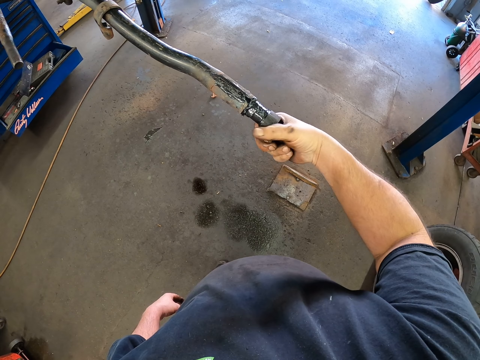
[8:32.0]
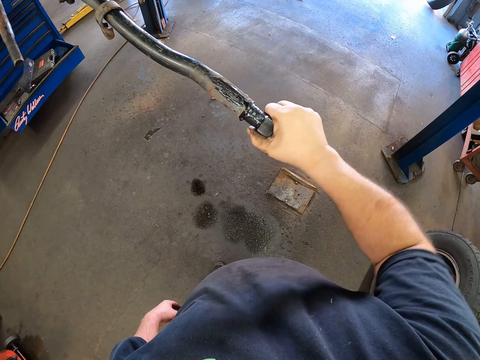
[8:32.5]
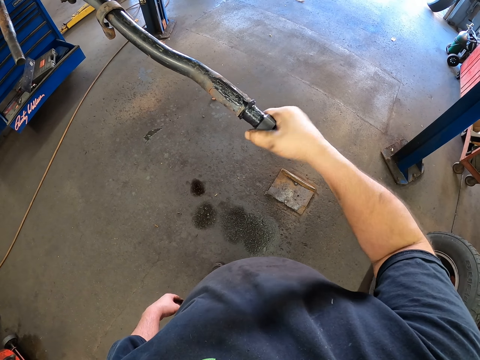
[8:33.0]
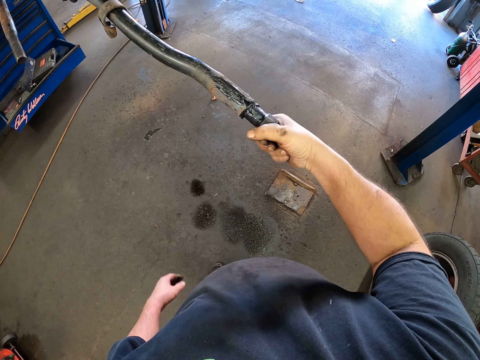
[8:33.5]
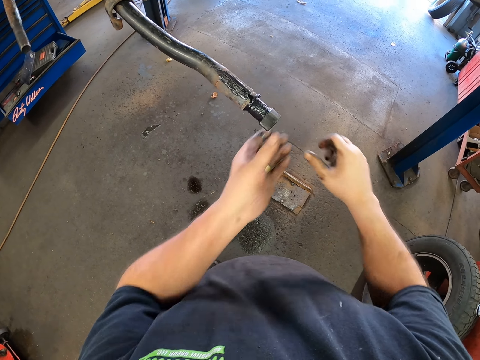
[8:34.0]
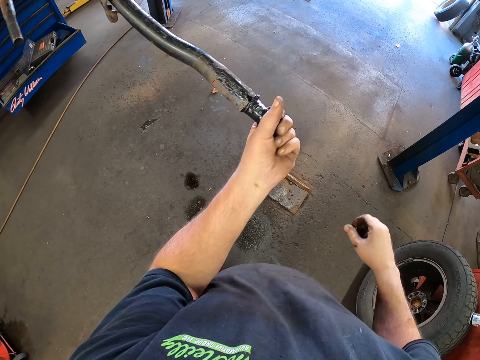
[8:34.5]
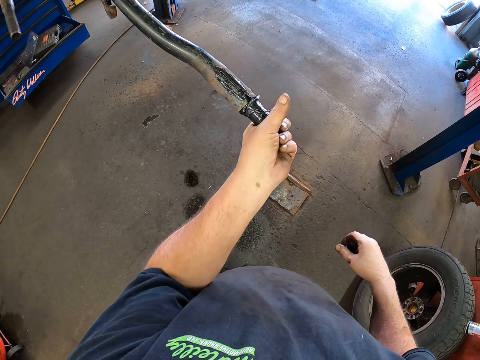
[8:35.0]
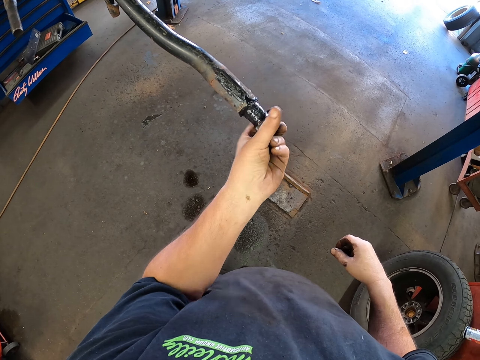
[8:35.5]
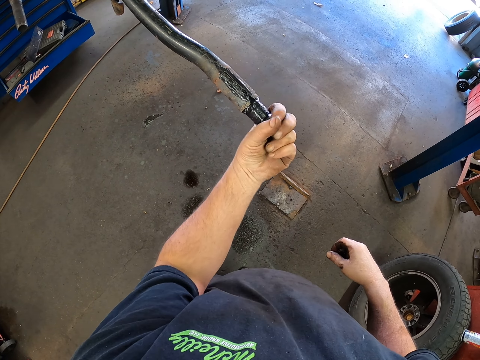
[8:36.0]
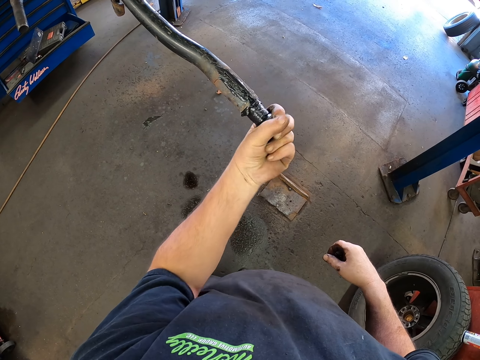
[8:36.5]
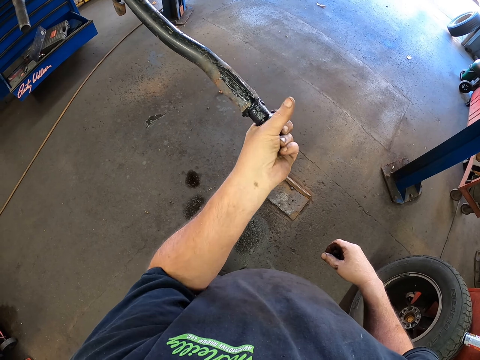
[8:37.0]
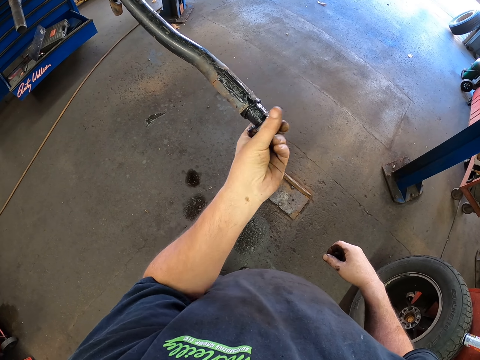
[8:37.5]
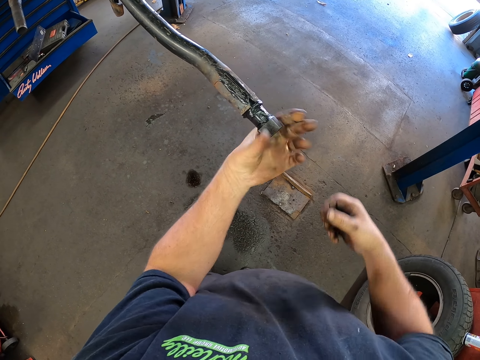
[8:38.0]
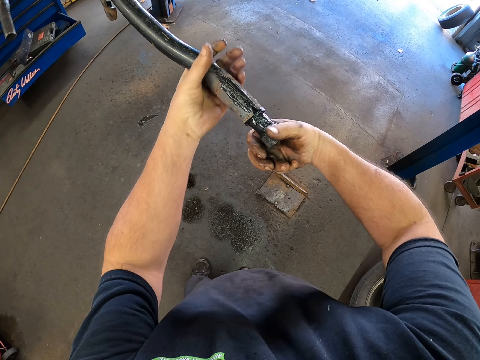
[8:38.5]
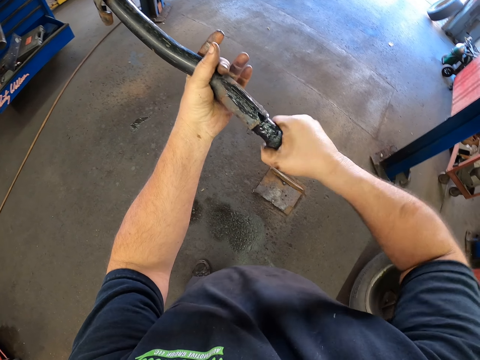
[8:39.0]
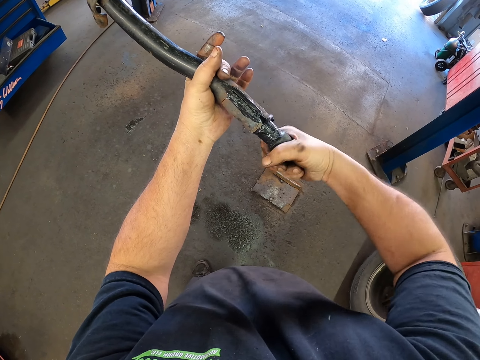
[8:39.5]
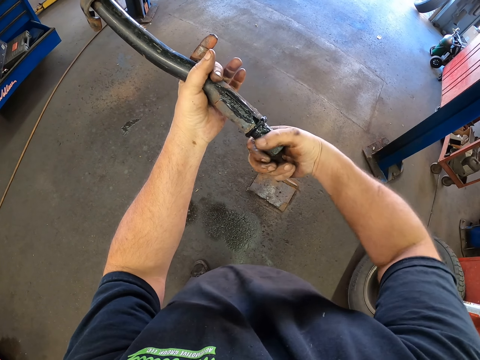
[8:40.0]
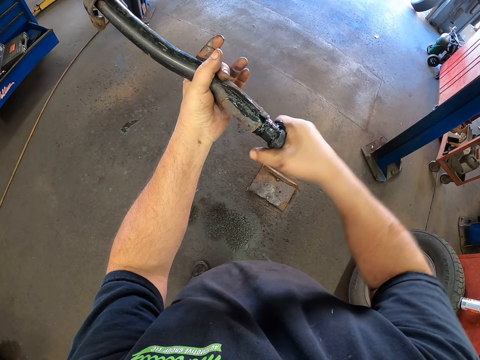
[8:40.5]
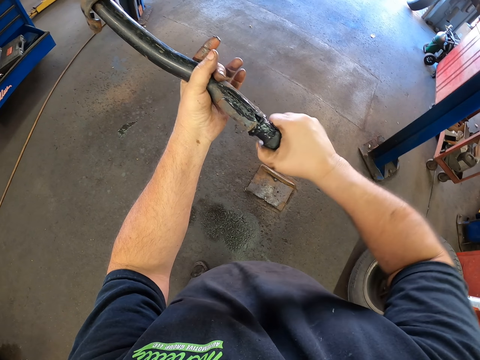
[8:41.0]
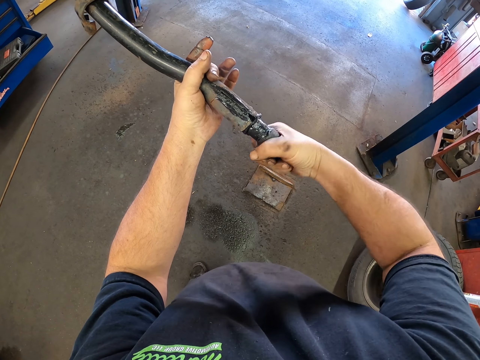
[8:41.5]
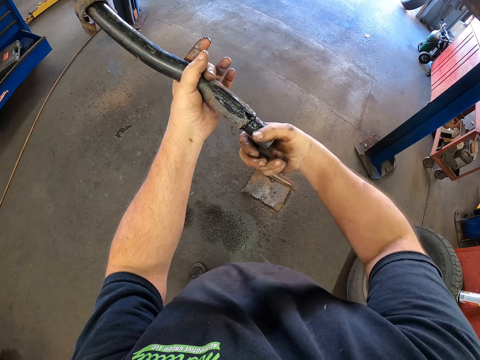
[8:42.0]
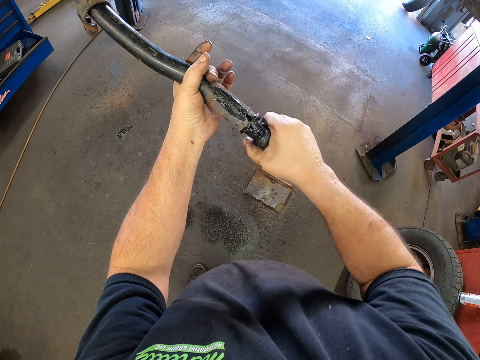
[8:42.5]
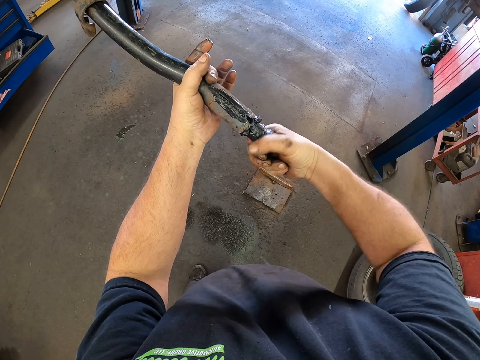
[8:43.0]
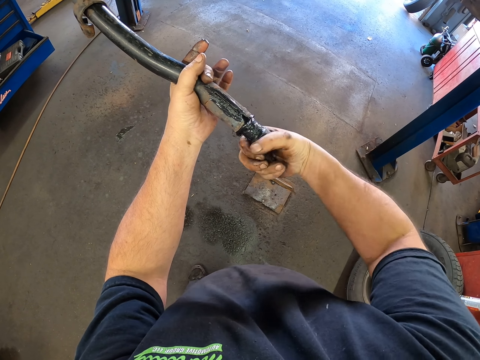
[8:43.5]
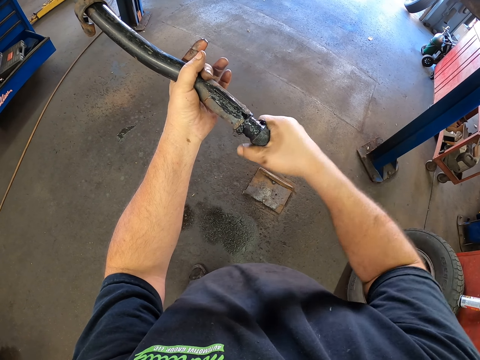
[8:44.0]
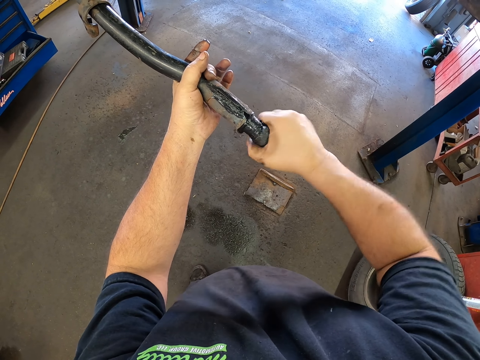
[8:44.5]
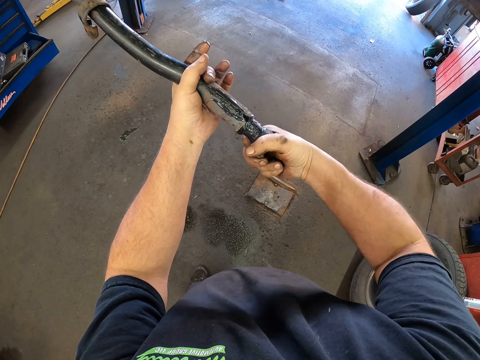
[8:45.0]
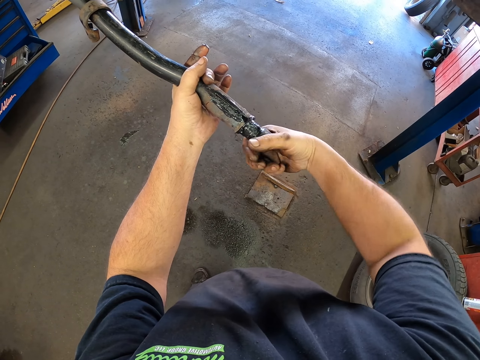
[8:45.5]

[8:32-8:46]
The camera wearer tightens the metal piece. They touch the metal. They tighten the metal piece.

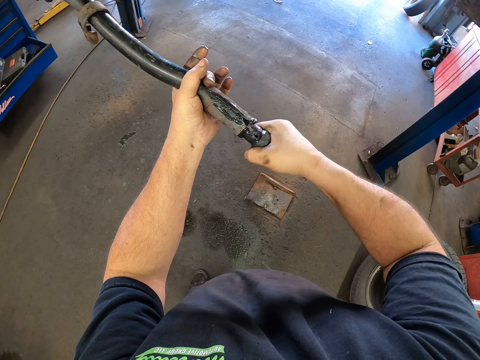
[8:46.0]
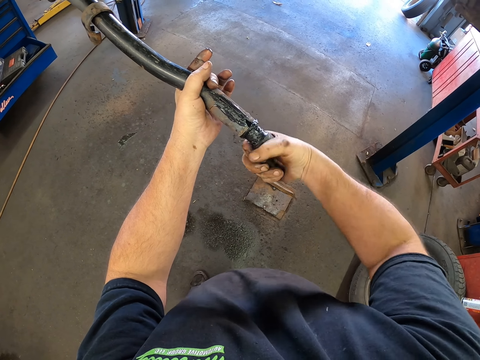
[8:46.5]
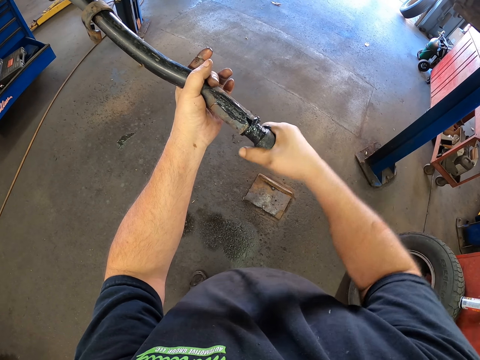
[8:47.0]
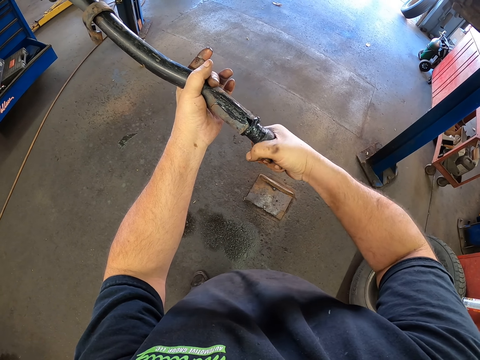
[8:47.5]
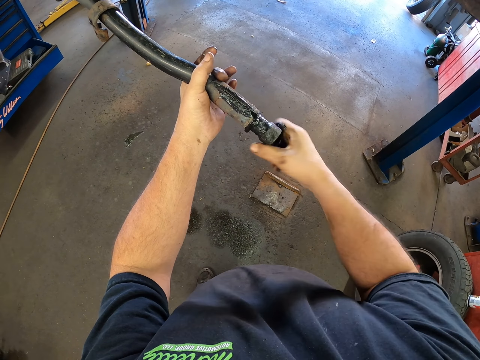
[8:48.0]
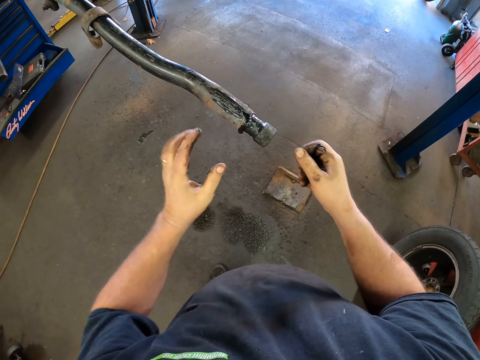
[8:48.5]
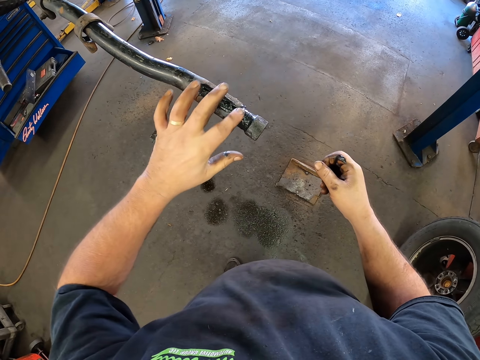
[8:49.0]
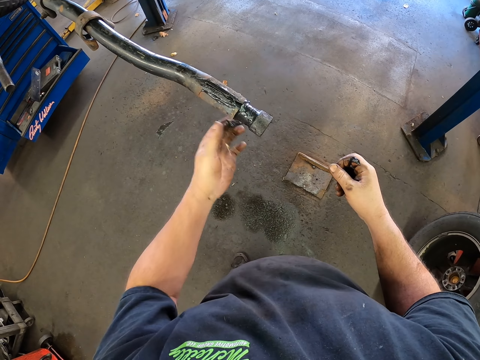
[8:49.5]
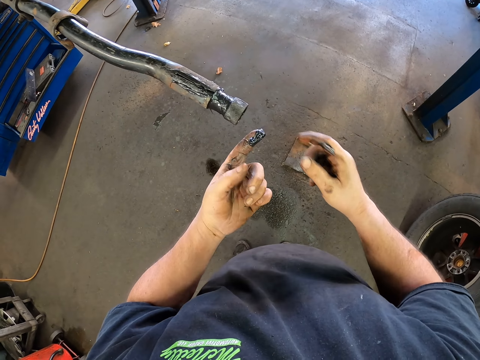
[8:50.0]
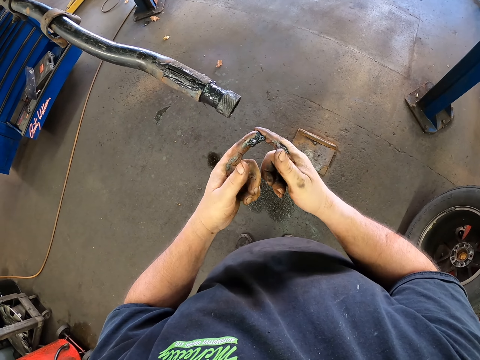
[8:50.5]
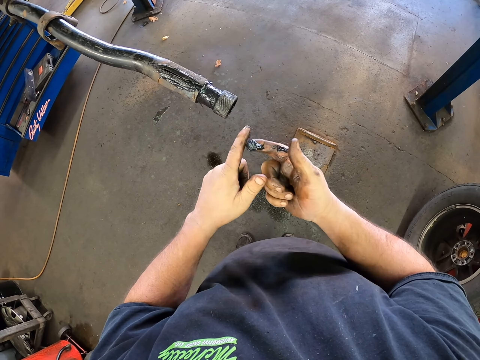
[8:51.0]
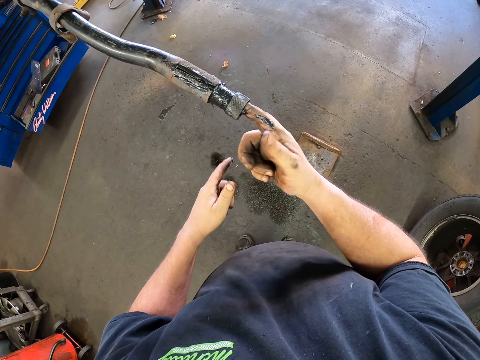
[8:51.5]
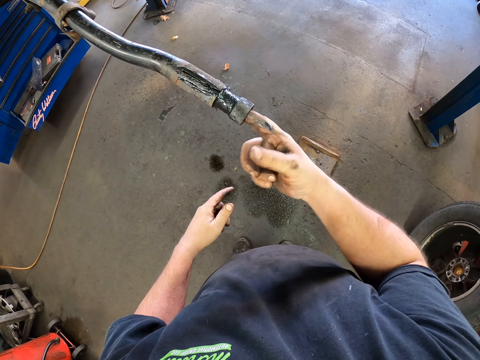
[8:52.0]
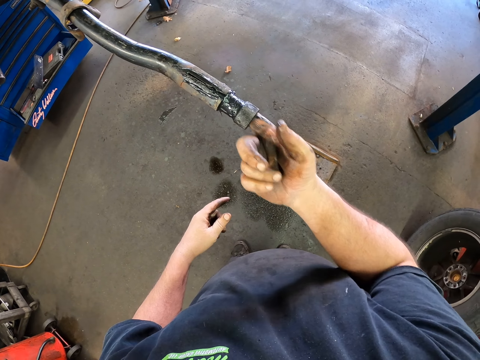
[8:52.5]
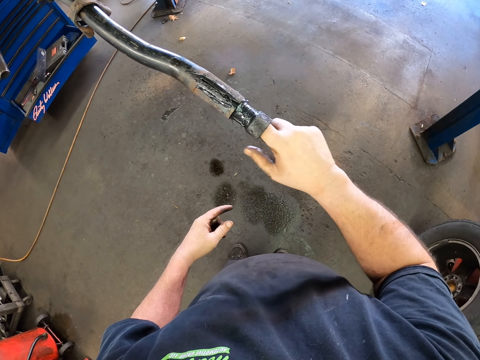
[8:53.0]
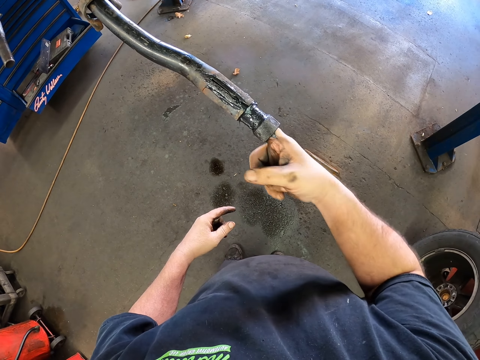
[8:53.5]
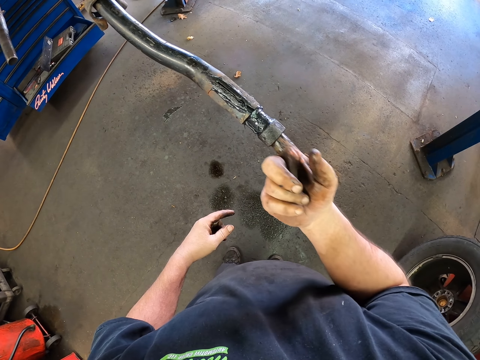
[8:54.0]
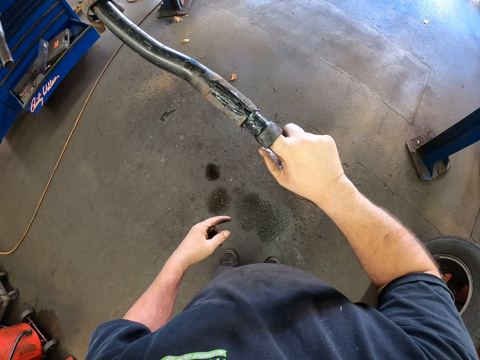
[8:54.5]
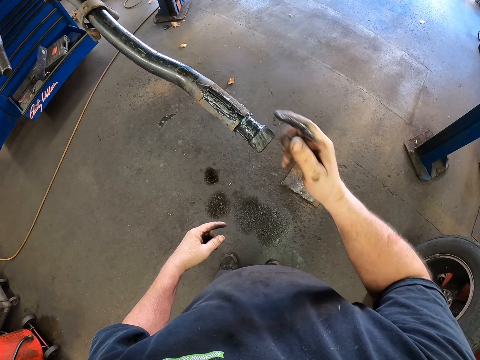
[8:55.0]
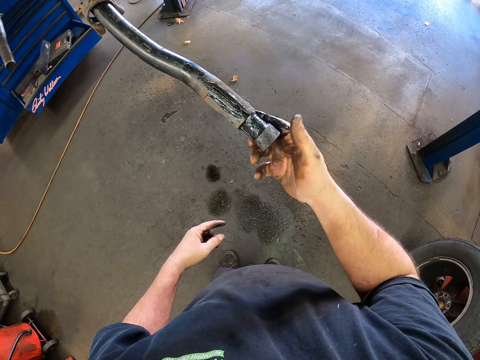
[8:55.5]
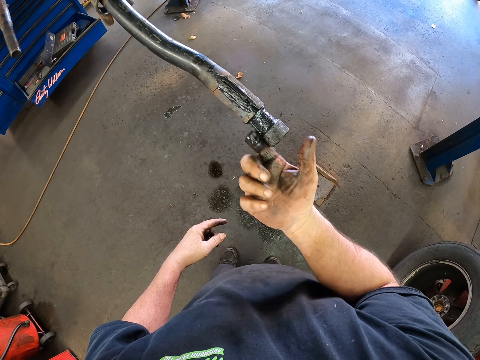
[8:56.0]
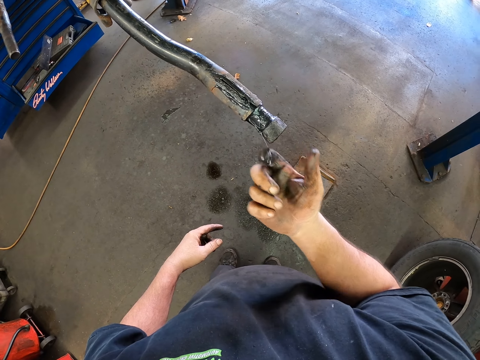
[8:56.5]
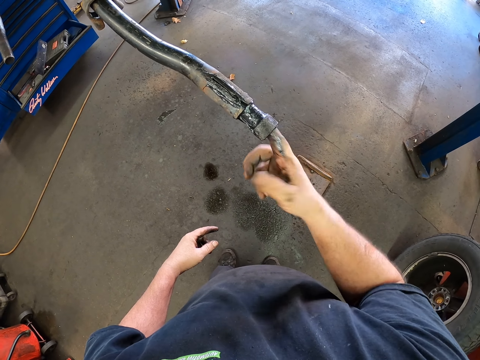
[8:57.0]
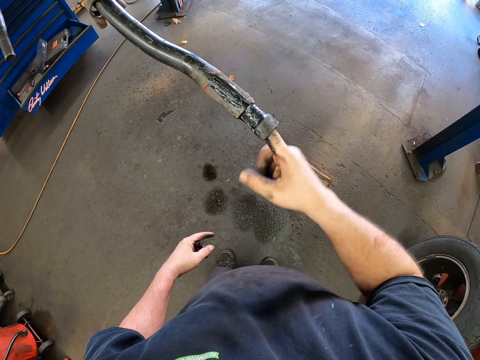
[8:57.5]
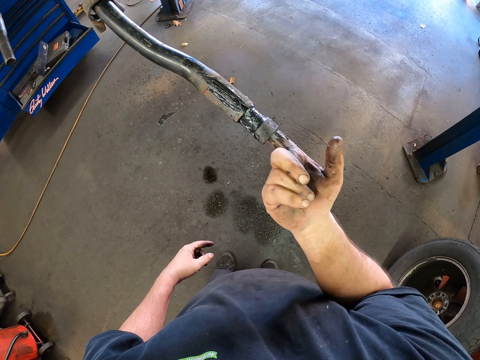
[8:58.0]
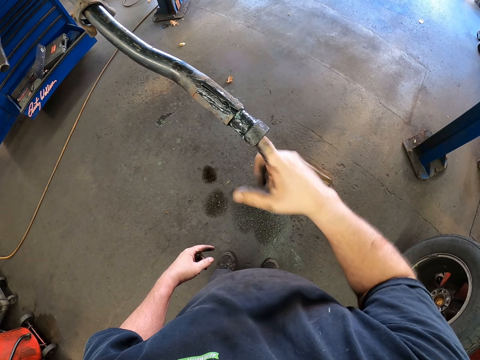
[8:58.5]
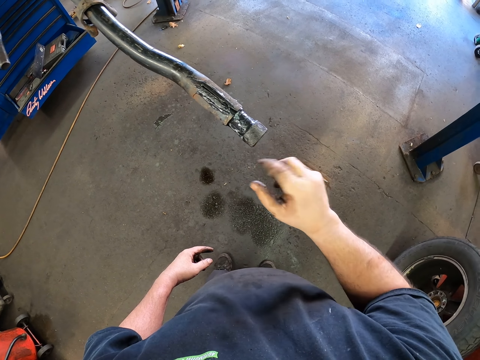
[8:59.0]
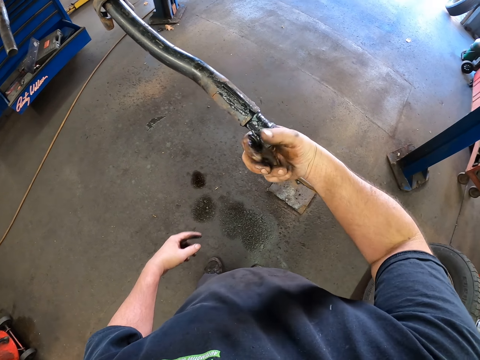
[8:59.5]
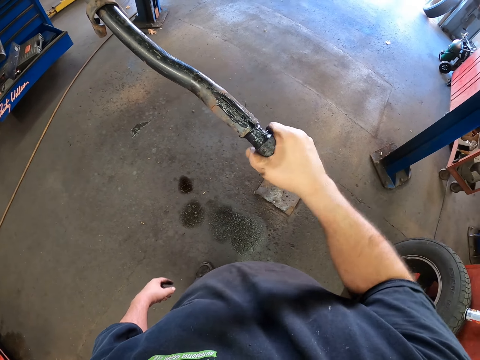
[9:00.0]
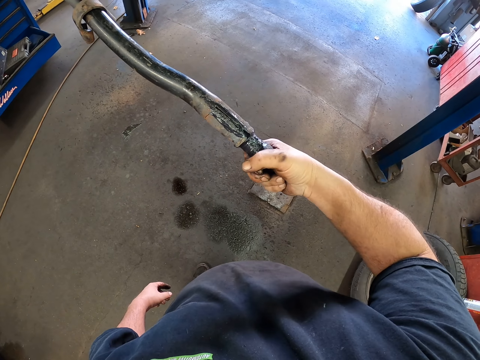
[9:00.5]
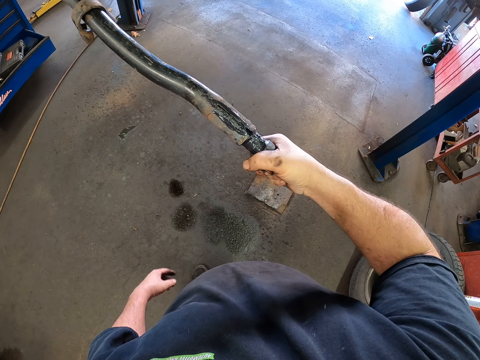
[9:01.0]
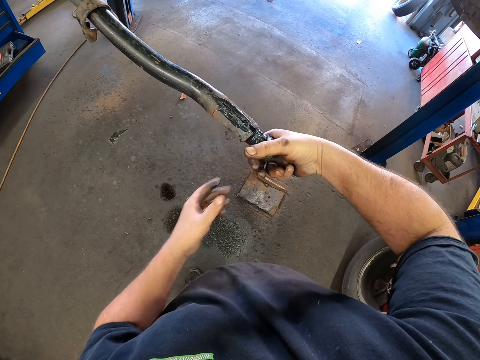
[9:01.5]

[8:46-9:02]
The camera wearer wipes something with the finger. They wipe something with the finger again. They apply grease on the metal piece. They tighten something. They rotate the metal in the exhaust pipe.
